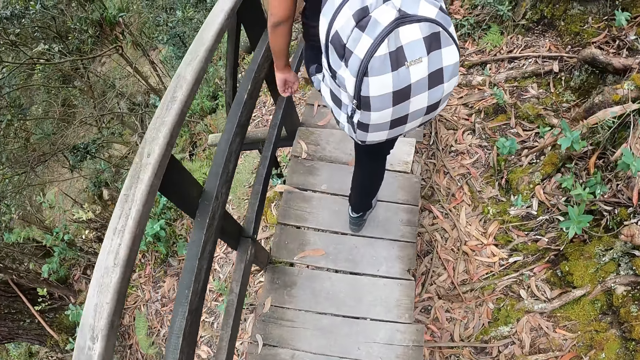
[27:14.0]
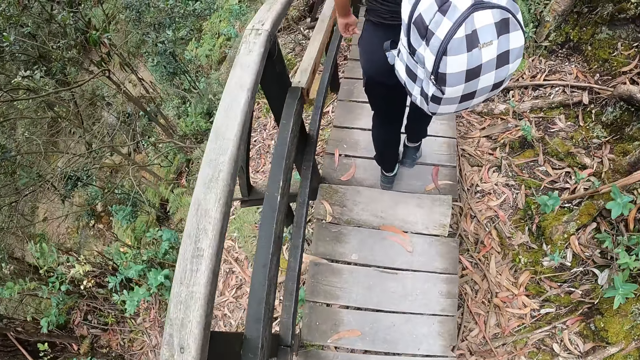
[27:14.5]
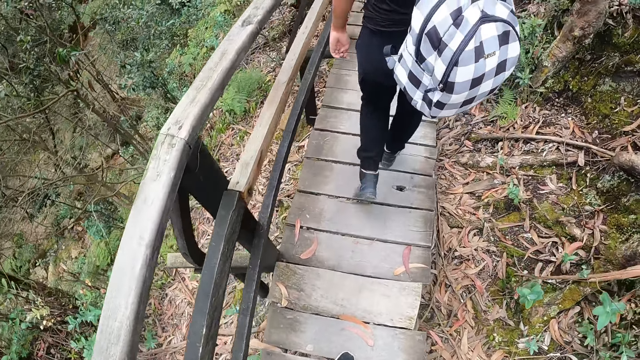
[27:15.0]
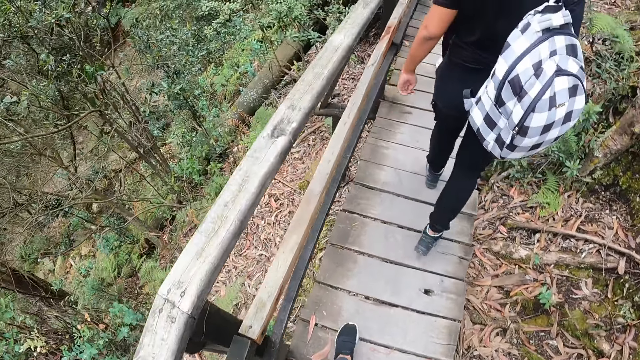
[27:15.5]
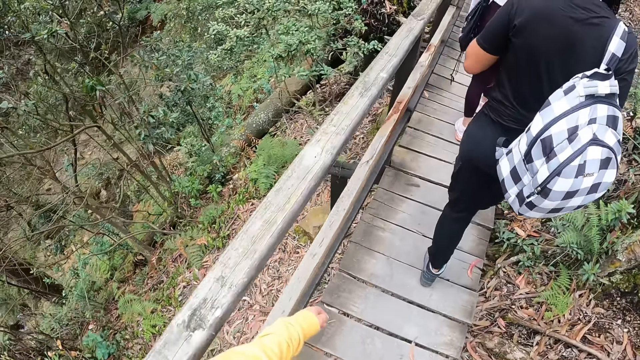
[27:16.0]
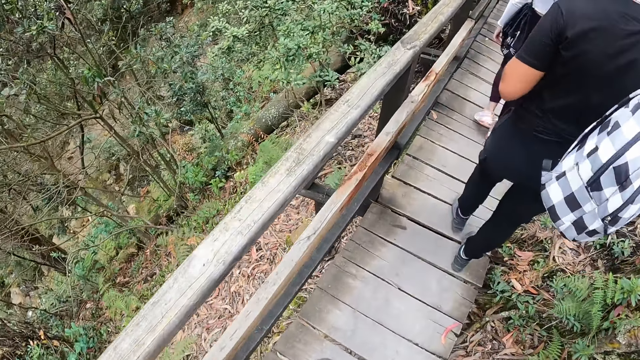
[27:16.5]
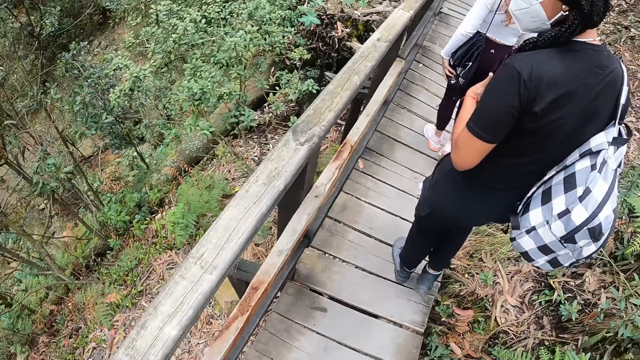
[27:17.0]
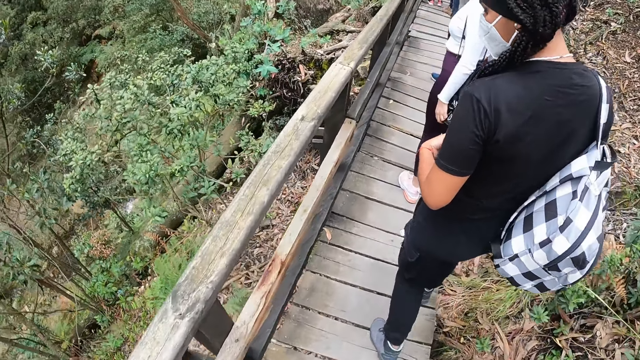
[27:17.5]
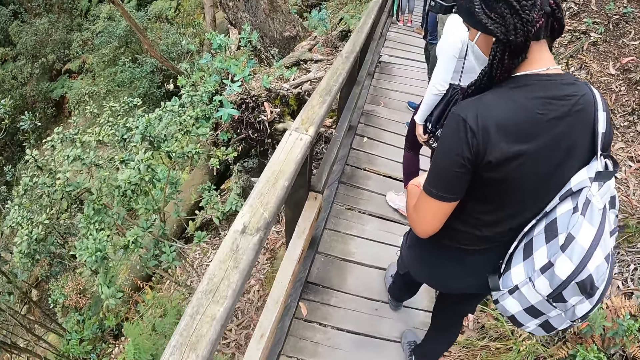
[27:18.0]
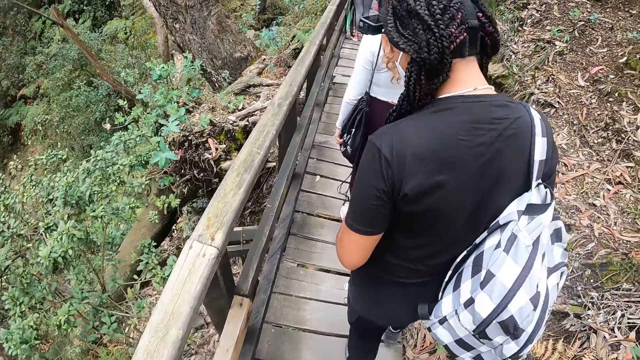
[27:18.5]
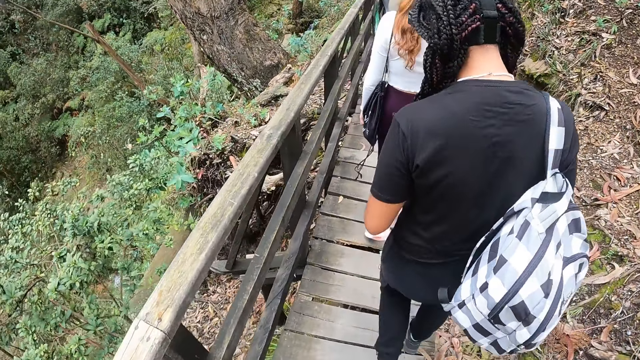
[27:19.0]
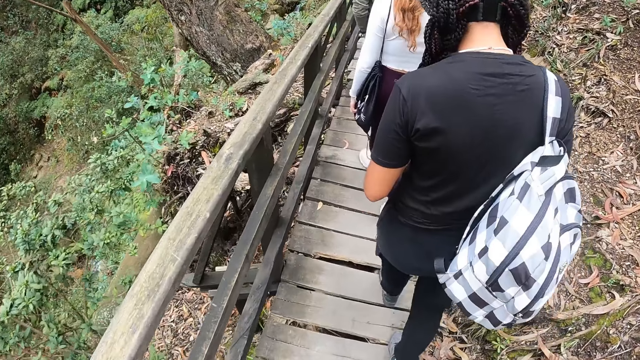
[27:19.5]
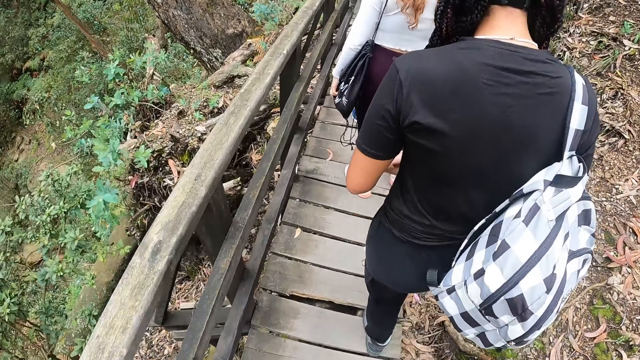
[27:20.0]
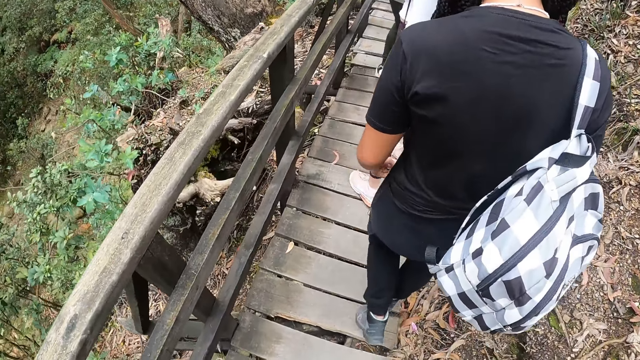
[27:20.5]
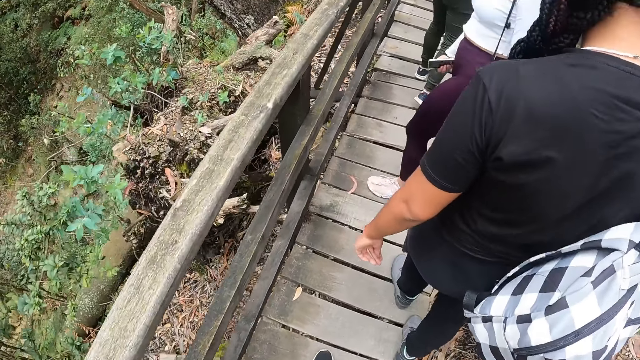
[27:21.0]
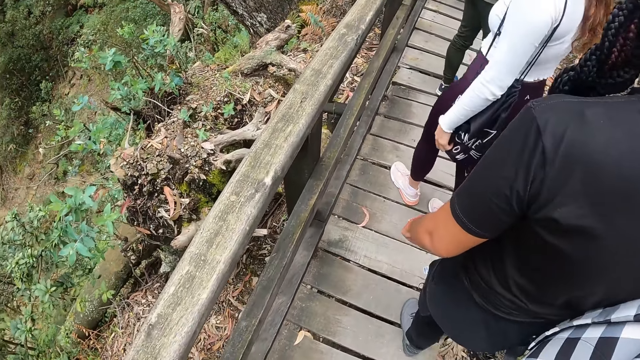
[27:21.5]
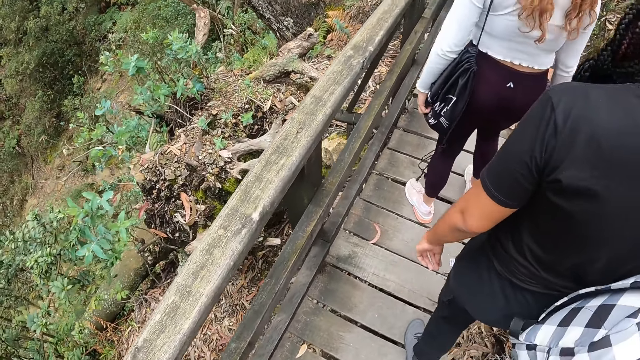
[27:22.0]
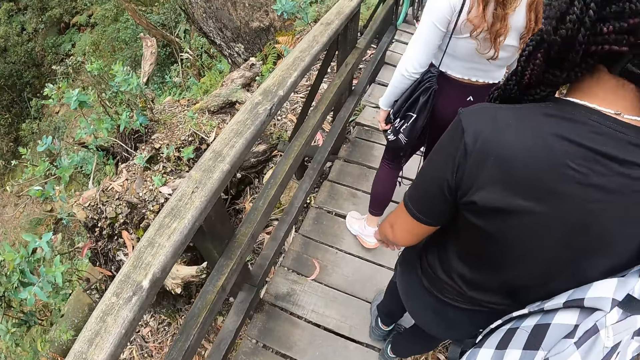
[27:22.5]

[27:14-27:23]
A woman walks close to another woman. A man looks around and hikes on the hill.

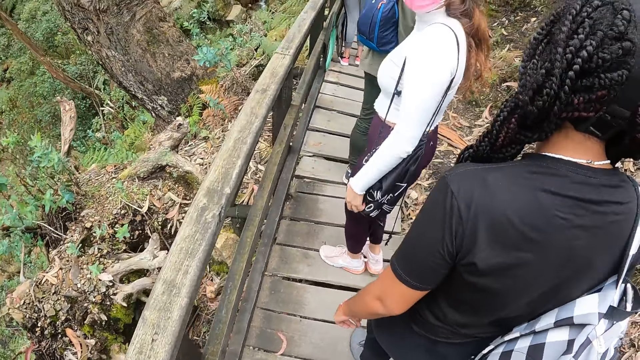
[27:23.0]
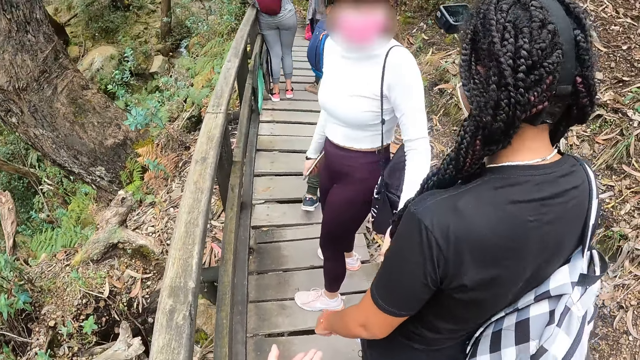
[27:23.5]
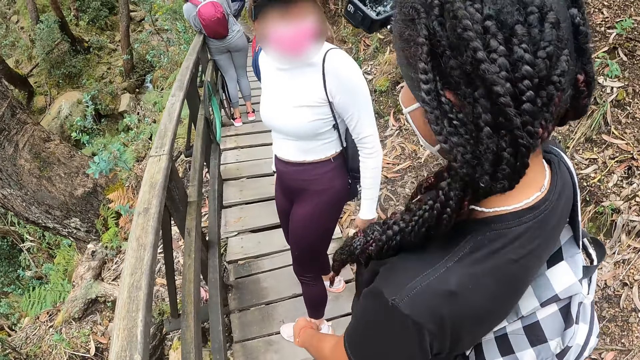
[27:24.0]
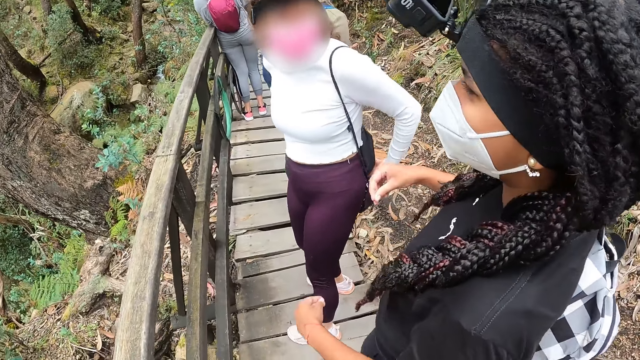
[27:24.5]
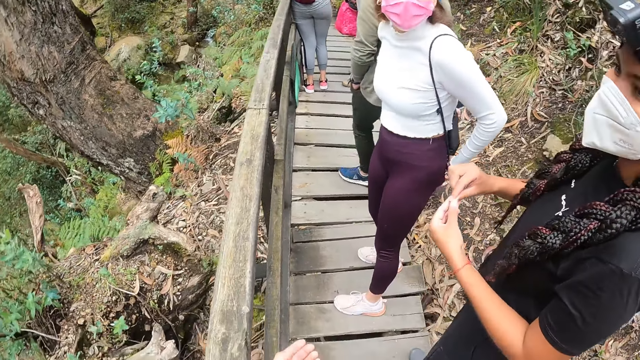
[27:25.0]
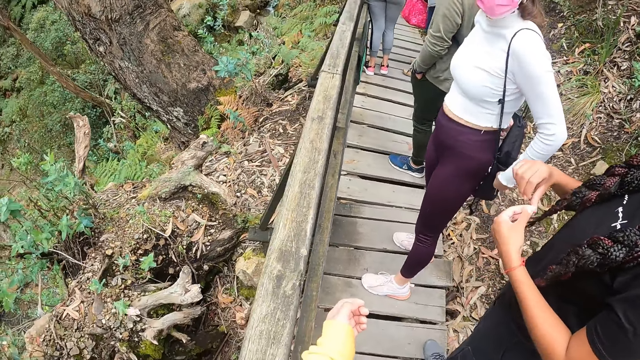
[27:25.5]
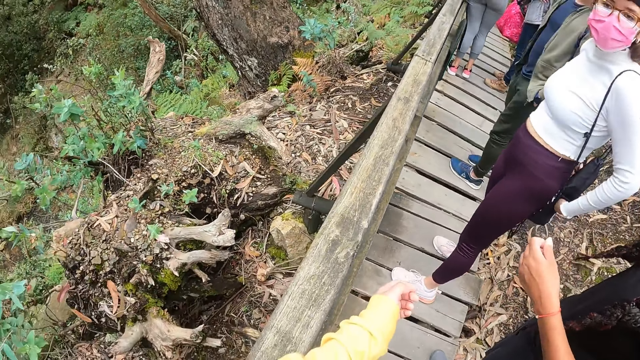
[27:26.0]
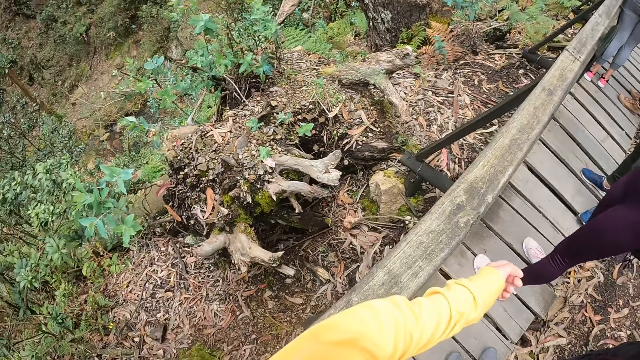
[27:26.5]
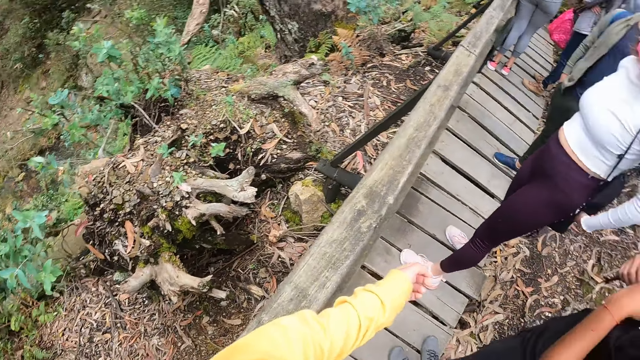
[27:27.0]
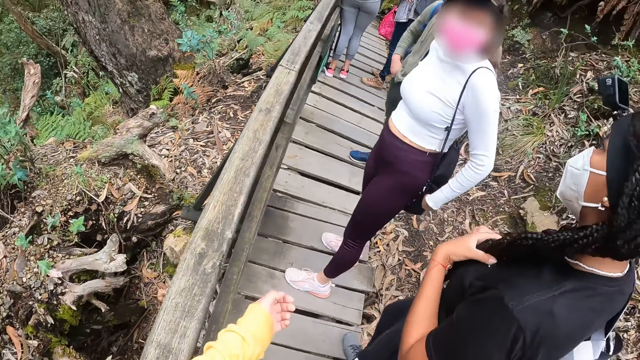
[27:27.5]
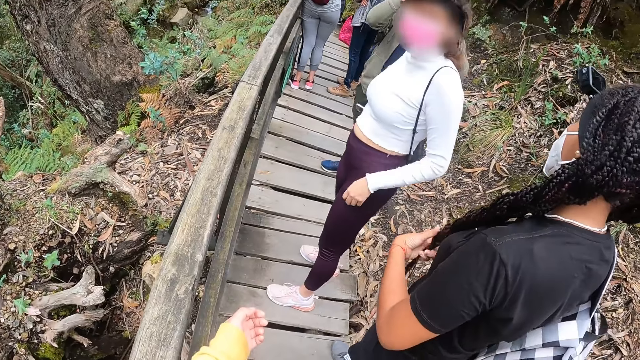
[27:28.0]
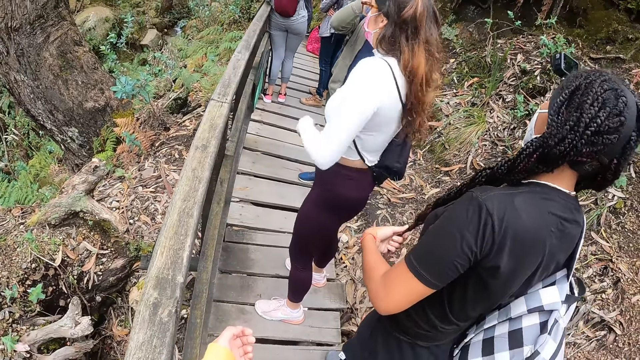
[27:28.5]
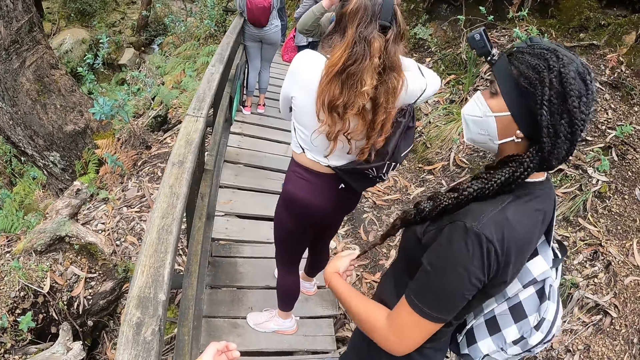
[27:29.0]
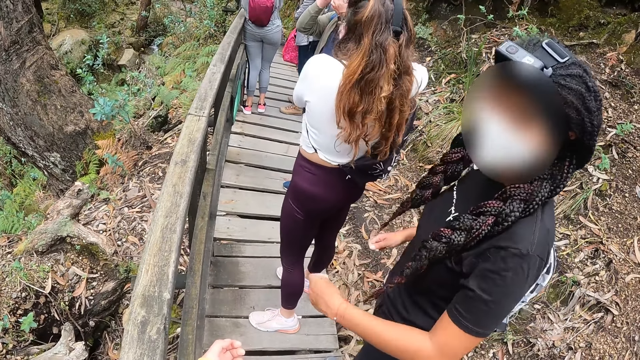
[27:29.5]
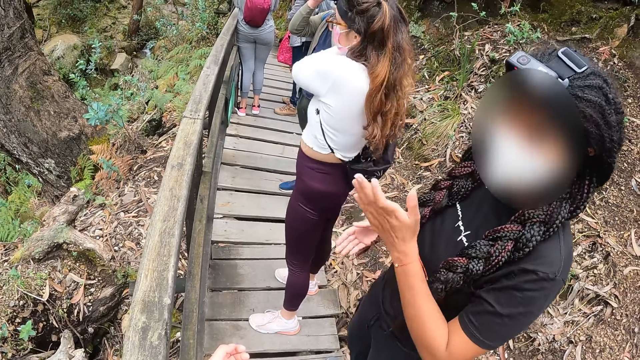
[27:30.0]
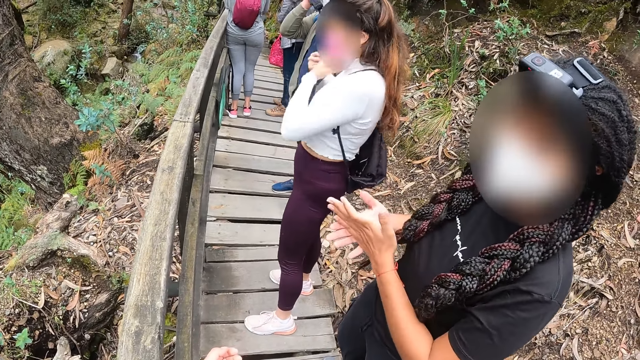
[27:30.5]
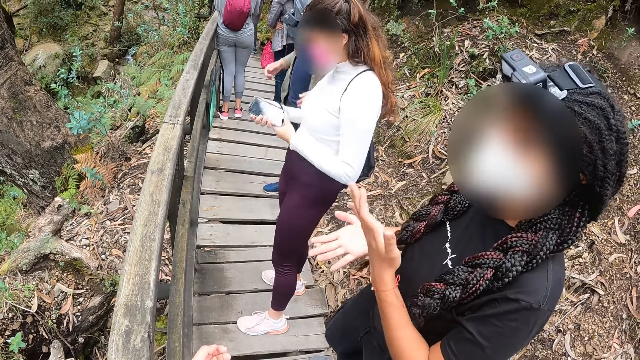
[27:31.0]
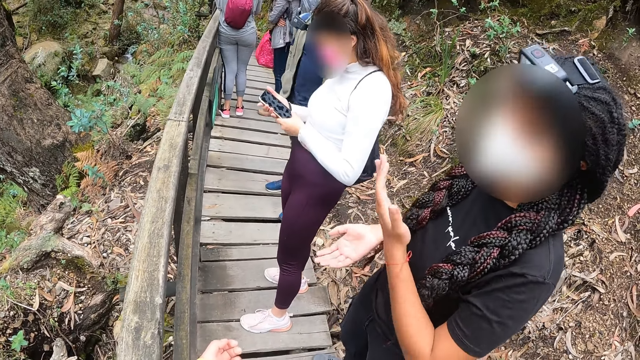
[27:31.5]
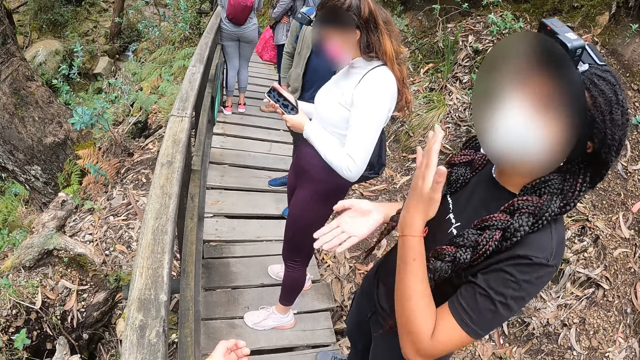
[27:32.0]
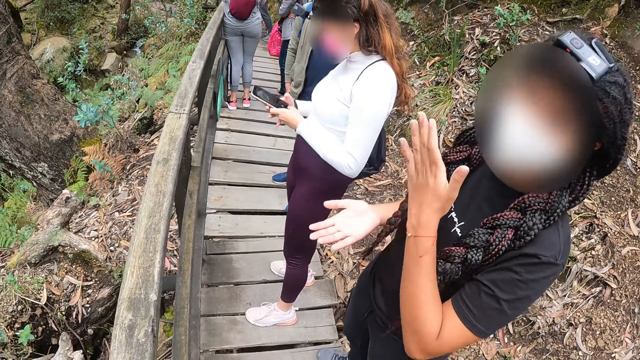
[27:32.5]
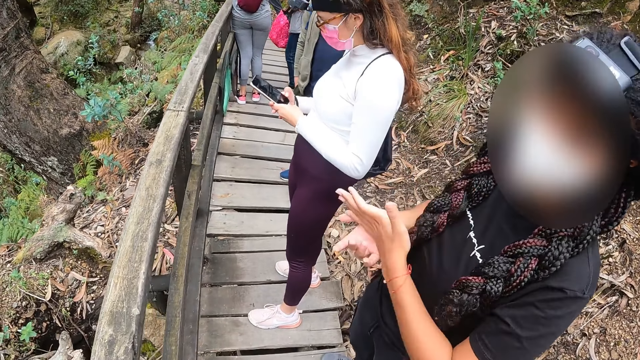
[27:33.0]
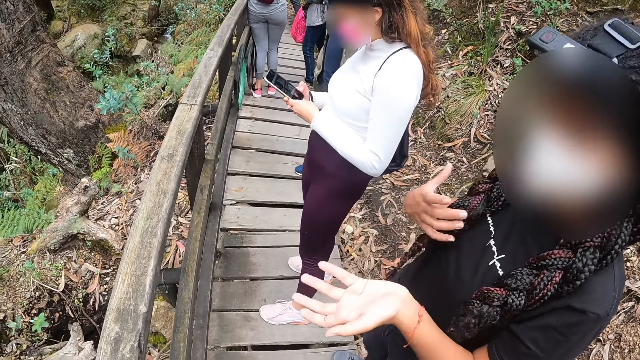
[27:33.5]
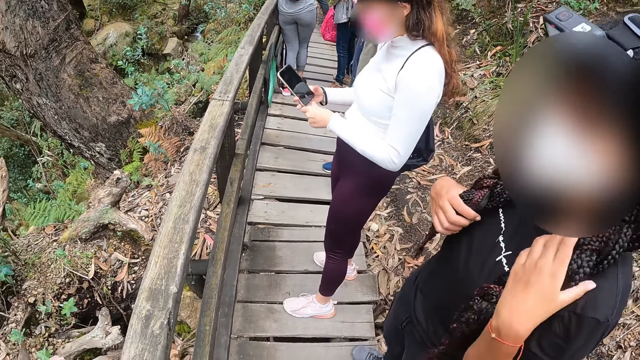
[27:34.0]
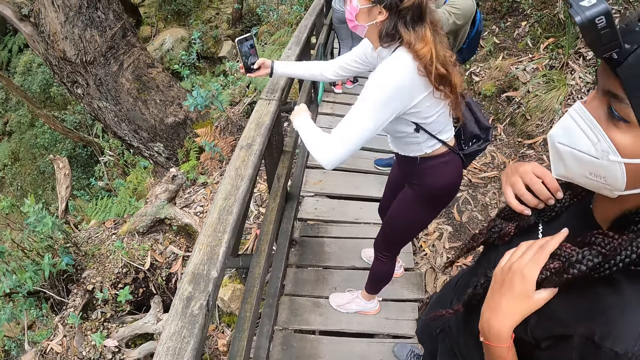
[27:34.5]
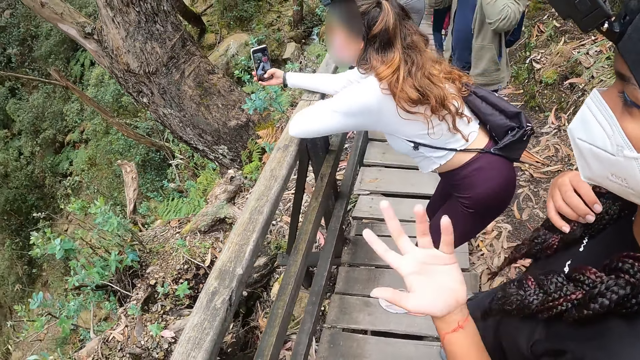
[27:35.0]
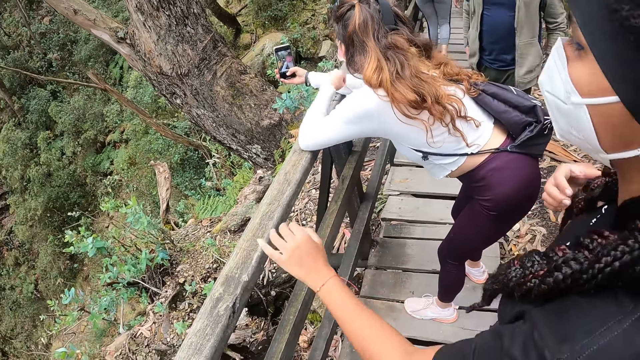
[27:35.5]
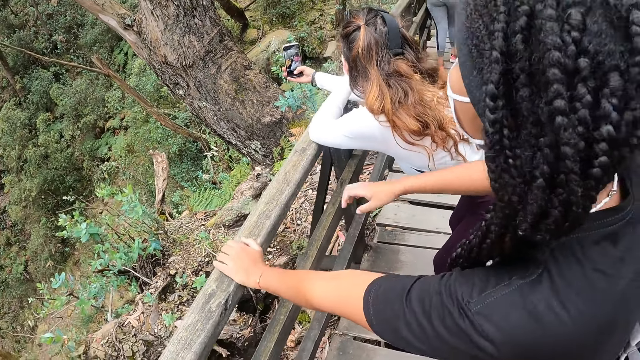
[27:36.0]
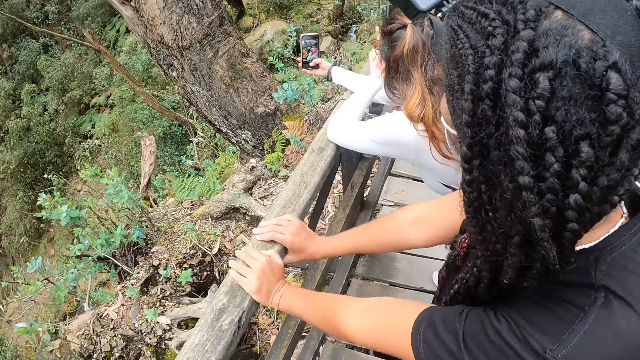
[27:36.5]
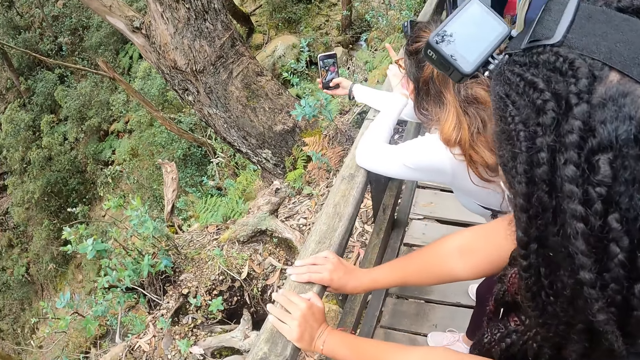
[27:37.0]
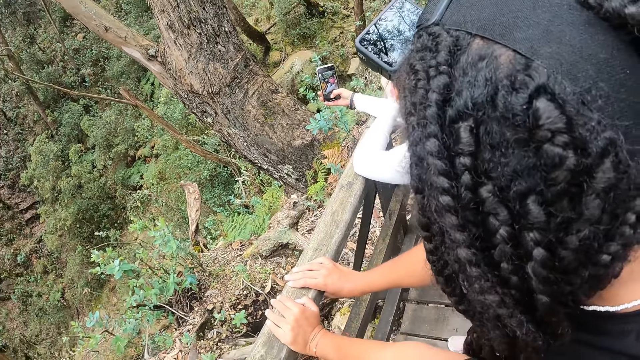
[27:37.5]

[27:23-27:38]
A woman looks around. The woman interacts with another woman. A man looks around. The camera wearer looks around. The other woman looks around, joins hands and moves her hand. The man adjusts the camera on his head. The first woman picks up a mobile phone on a table and adjusts a bag on her shoulder with her left hand. The other woman uses gestures. The camera wearer interacts with the other woman. The first woman operates the phone in her right hand with her left hand. The man touches the camera. The other woman touches her braids. The first woman leans on the bridge railing, places her left hand on the railing, and places her right hand on the railing. The other woman uses gestures. The first woman operates the phone in her right hand and takes photos with the phone. The other woman places her left hand on the railing and places her right hand on the railing.
